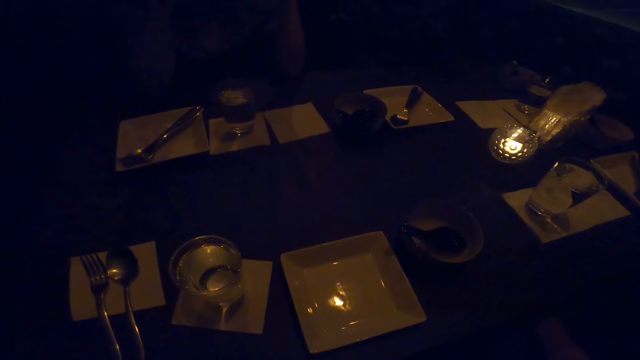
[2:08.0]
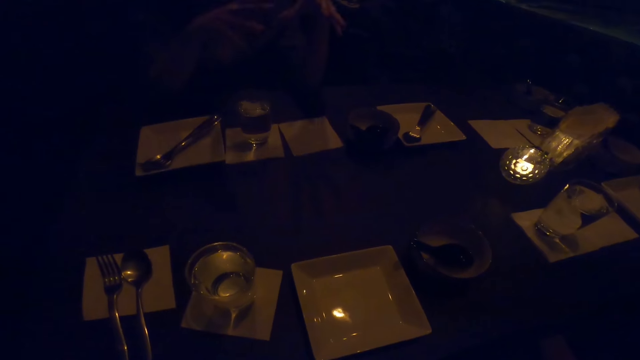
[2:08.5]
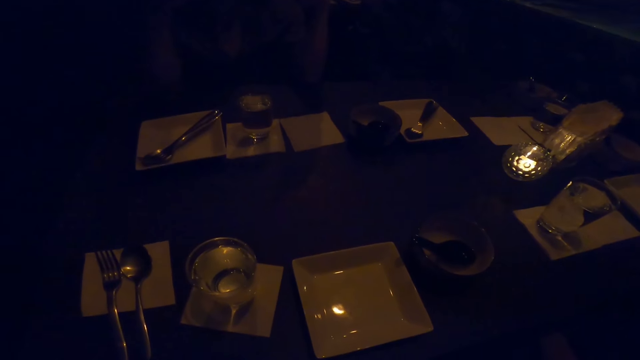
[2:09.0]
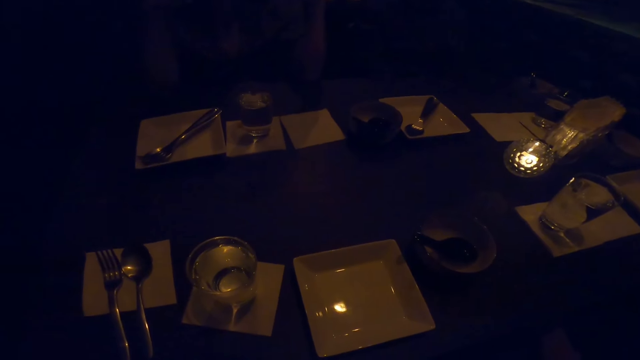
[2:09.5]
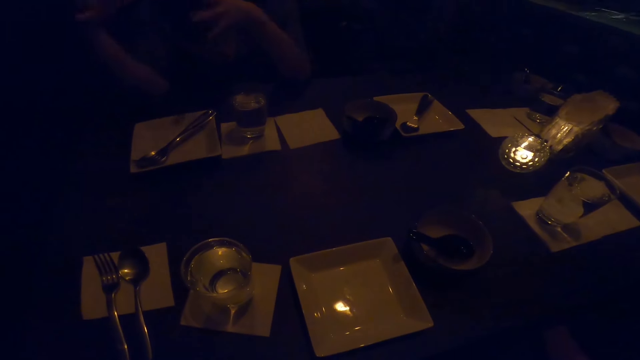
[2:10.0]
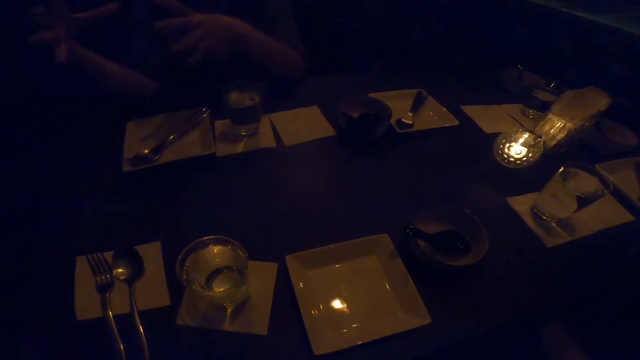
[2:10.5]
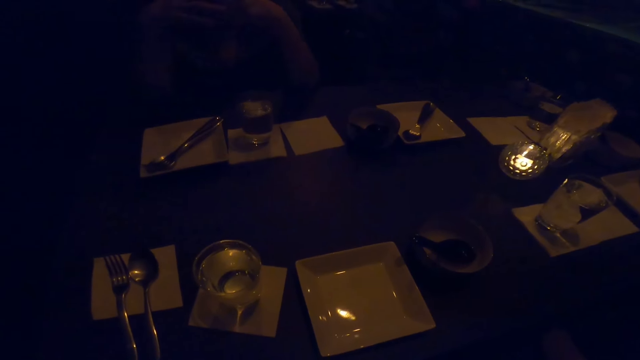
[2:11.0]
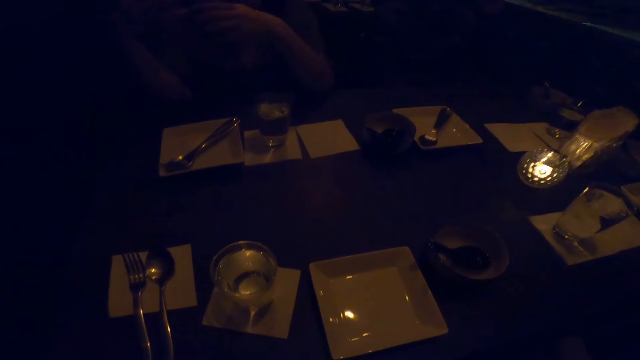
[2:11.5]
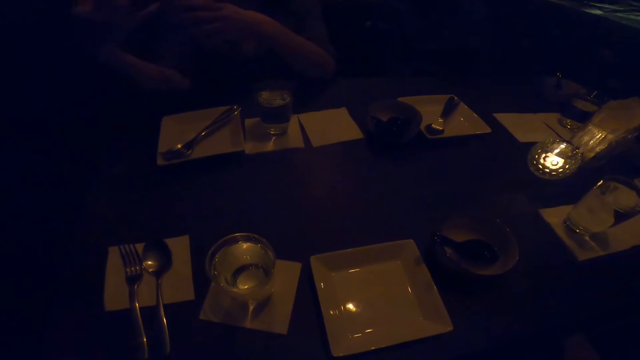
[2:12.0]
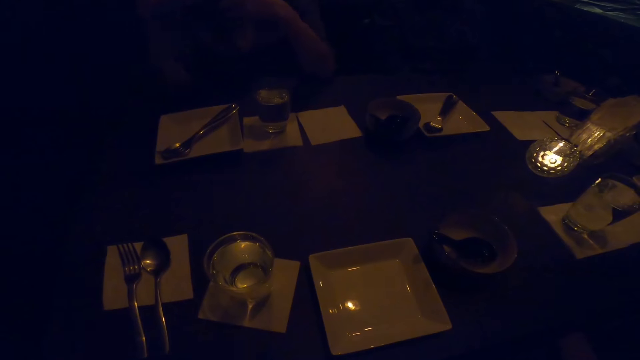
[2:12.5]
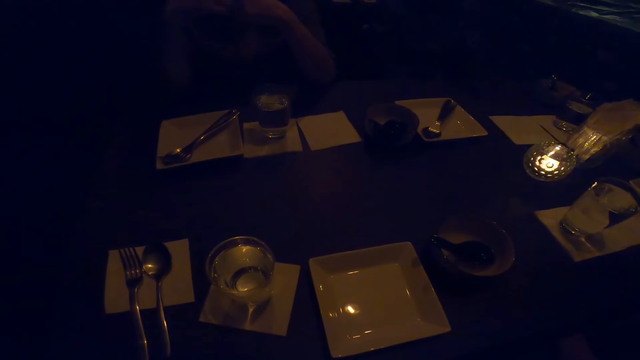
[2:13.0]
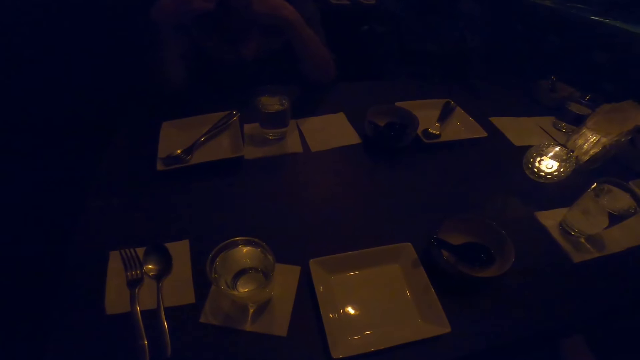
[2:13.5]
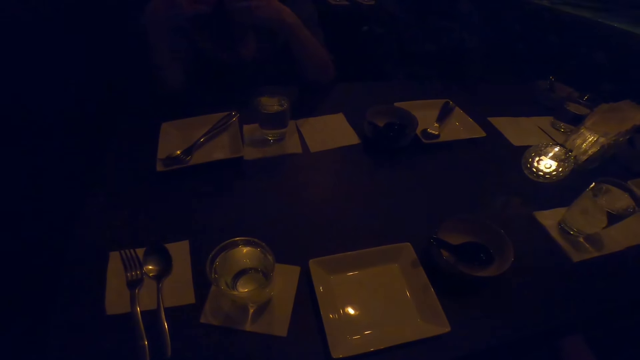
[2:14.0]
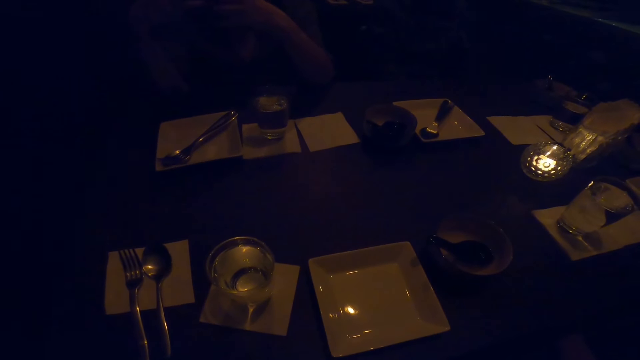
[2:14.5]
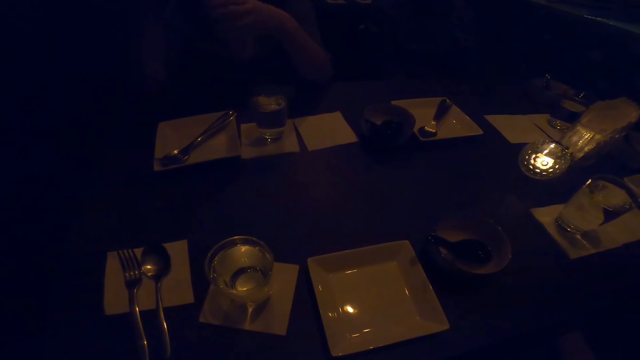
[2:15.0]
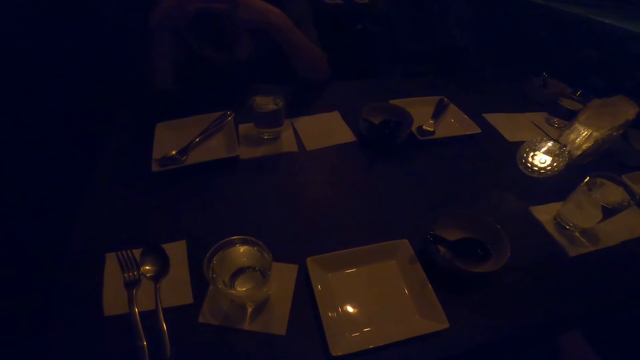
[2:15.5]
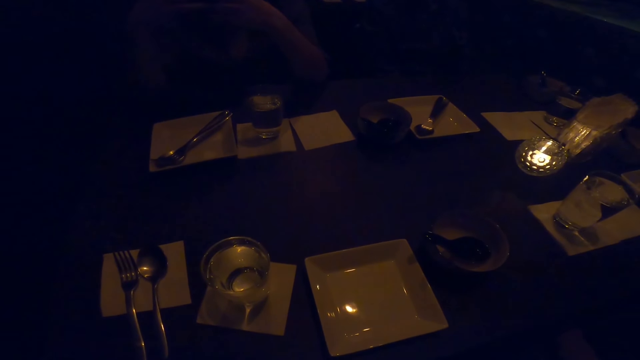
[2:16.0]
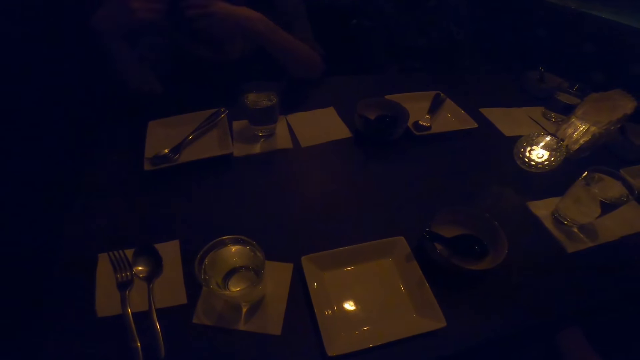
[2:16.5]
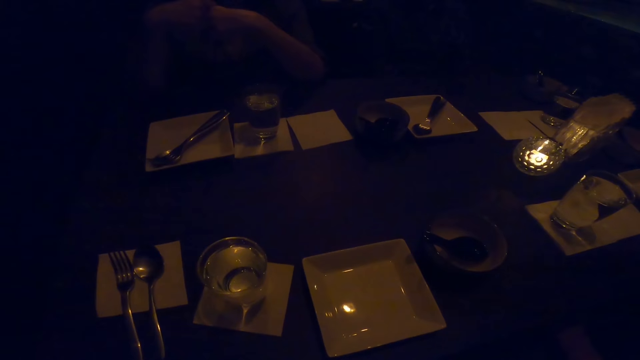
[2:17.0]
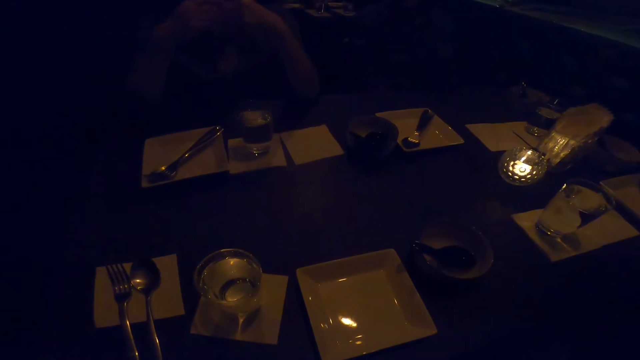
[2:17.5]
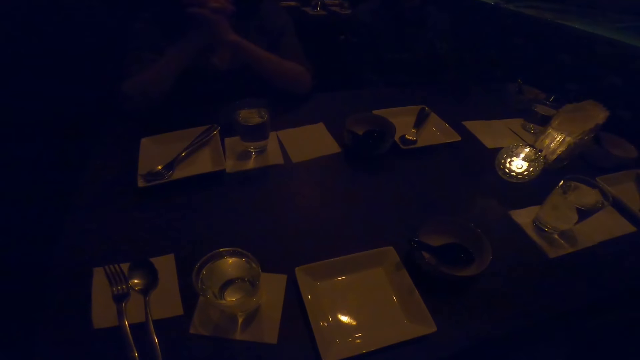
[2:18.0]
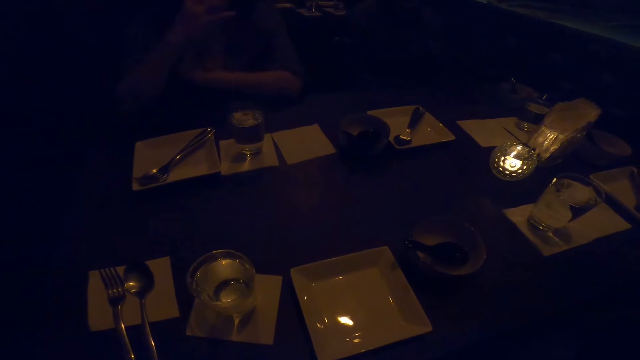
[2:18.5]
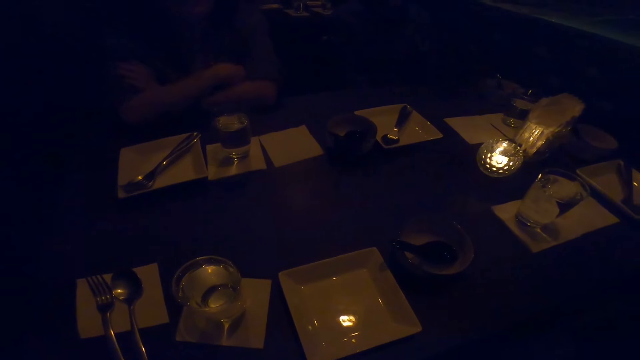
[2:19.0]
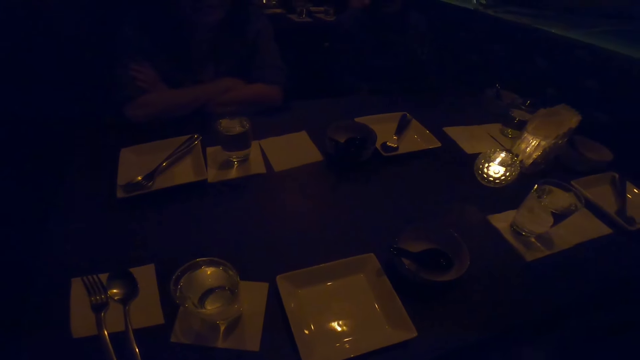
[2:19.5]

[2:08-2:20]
A woman converses with the camera wearer, another woman and a man.

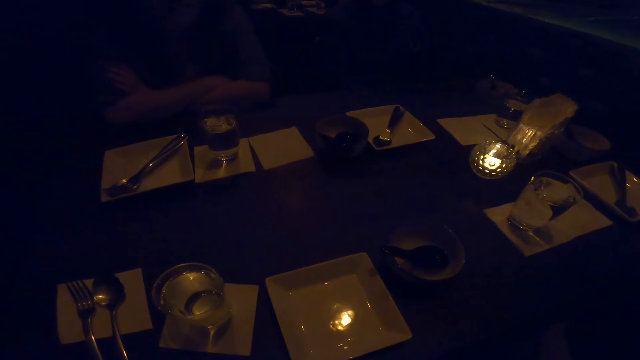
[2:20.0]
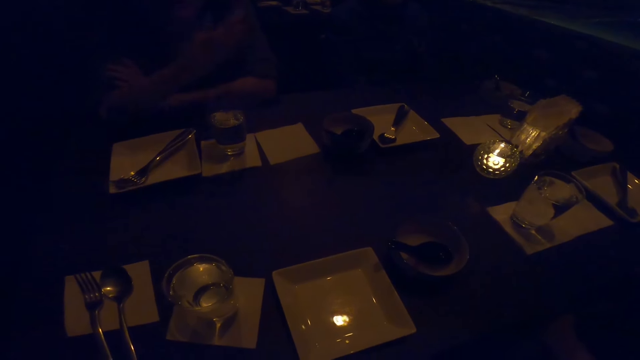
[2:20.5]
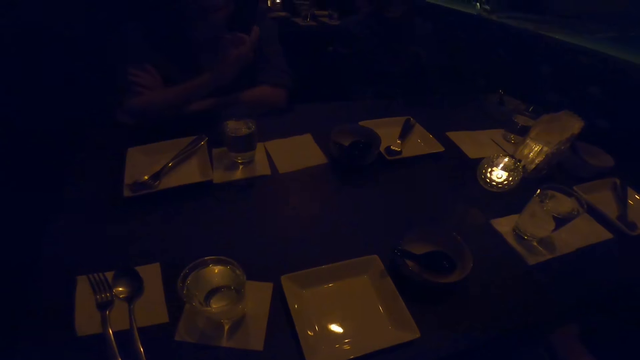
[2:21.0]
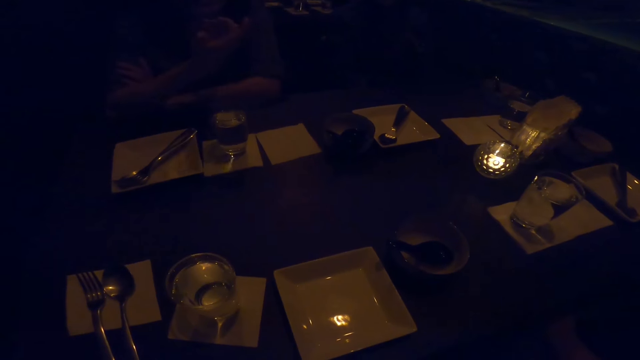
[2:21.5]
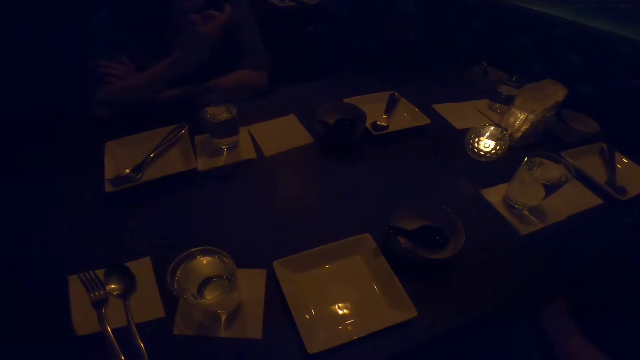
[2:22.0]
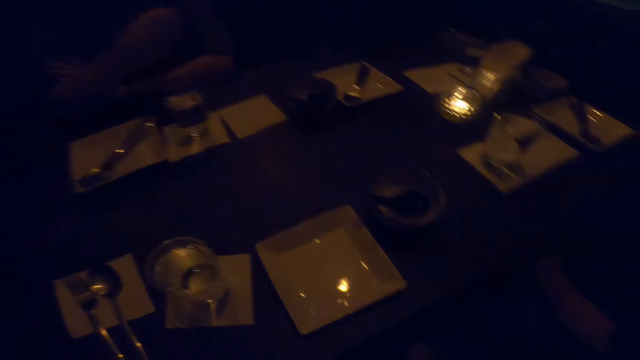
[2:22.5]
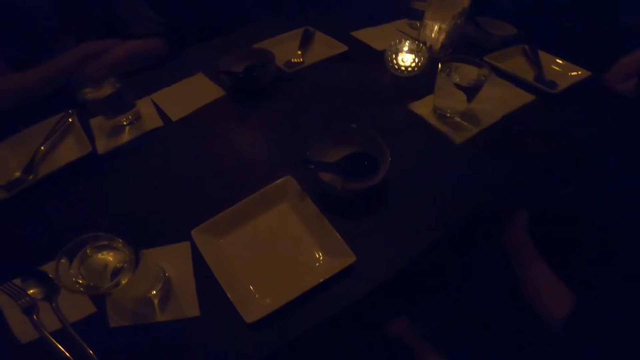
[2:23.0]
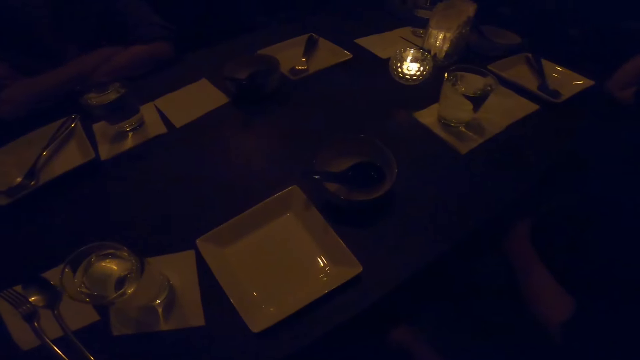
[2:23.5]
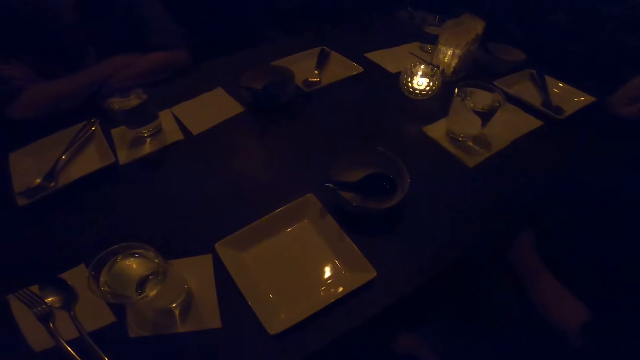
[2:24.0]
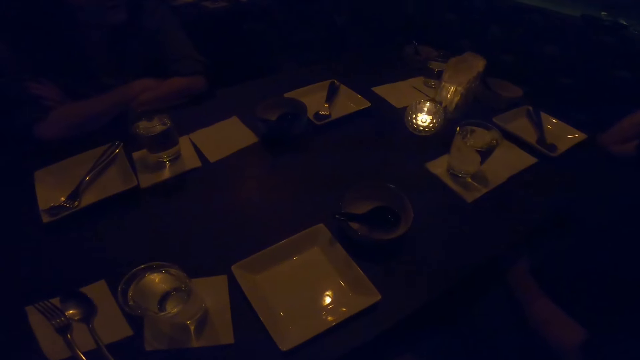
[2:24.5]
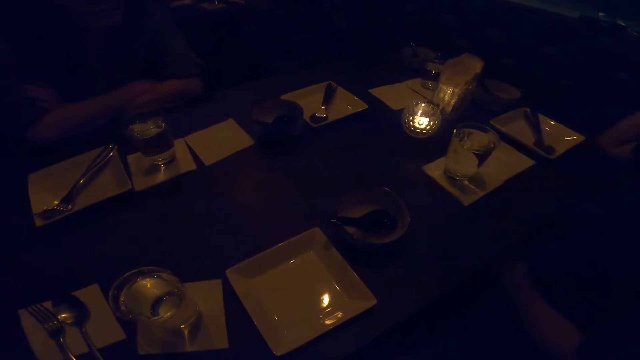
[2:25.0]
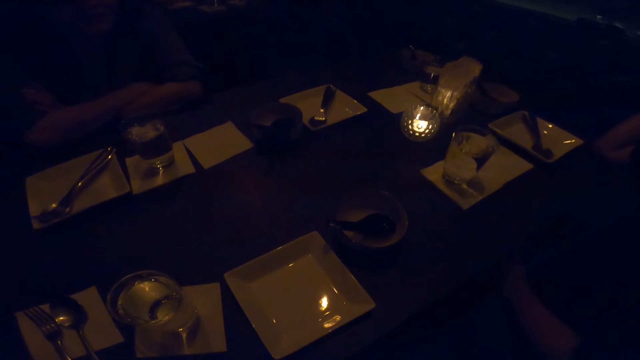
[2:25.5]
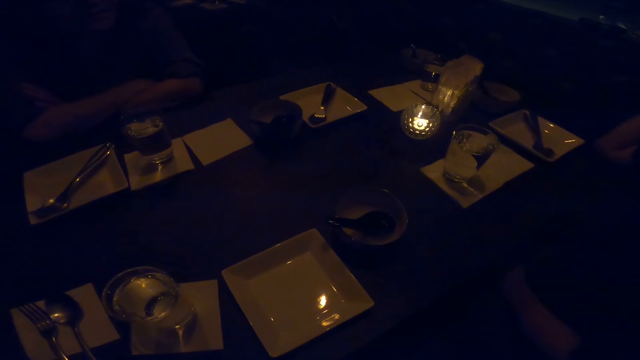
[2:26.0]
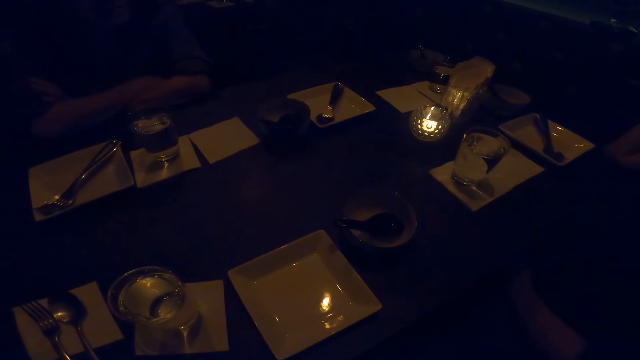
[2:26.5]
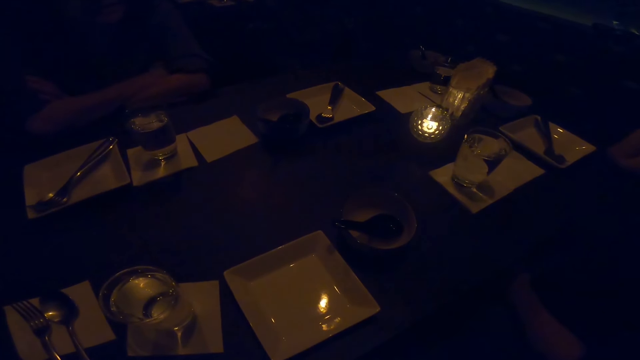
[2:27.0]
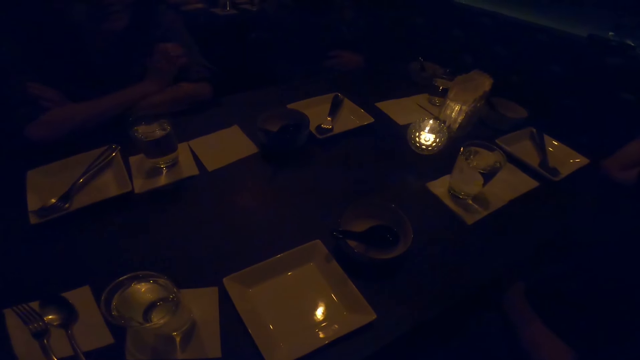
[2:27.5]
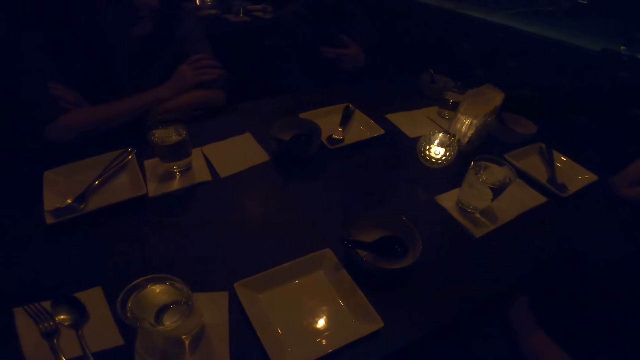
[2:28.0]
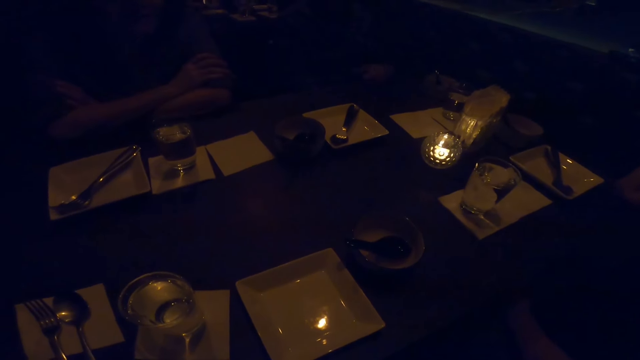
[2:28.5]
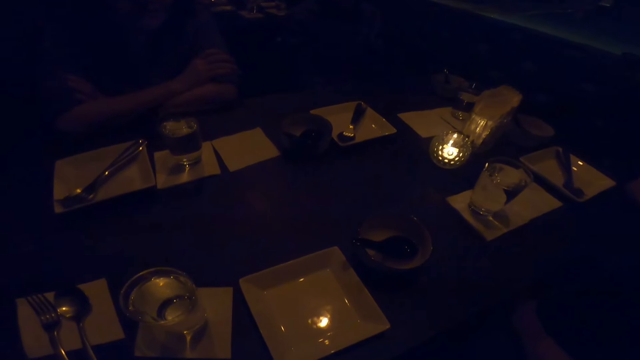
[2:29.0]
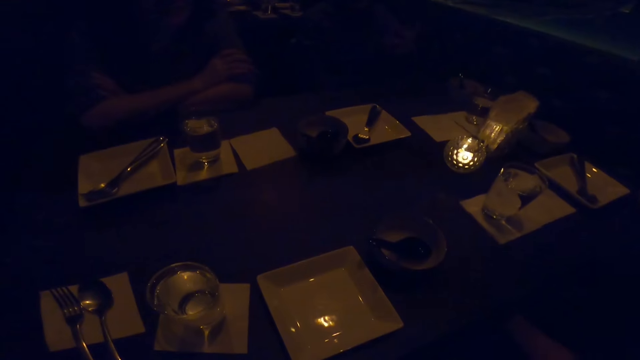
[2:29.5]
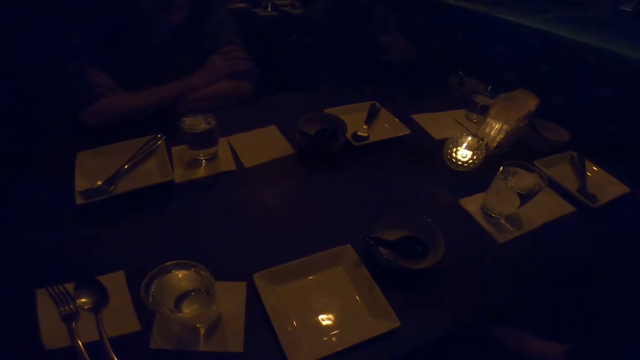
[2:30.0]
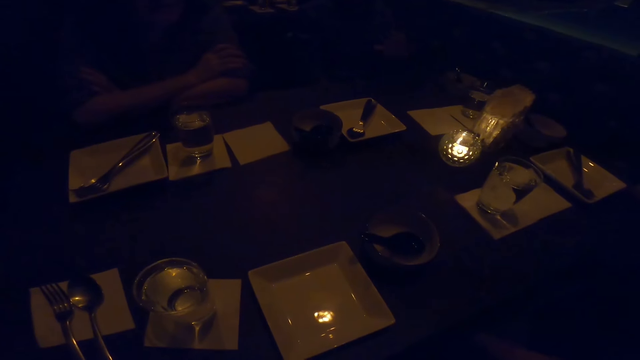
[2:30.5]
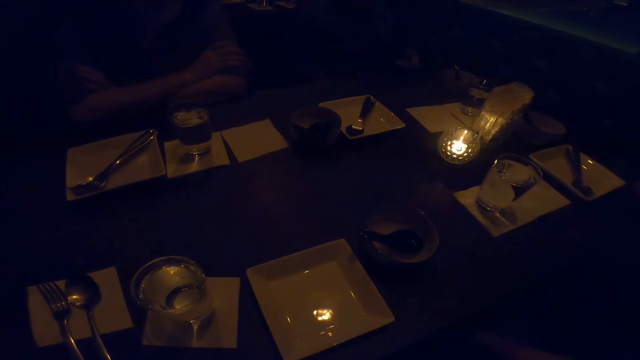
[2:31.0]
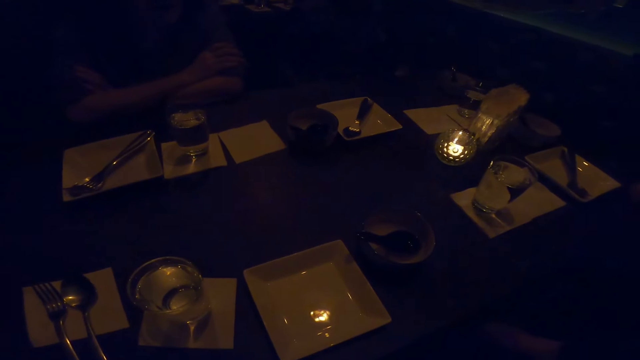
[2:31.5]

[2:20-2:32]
A man converses.
